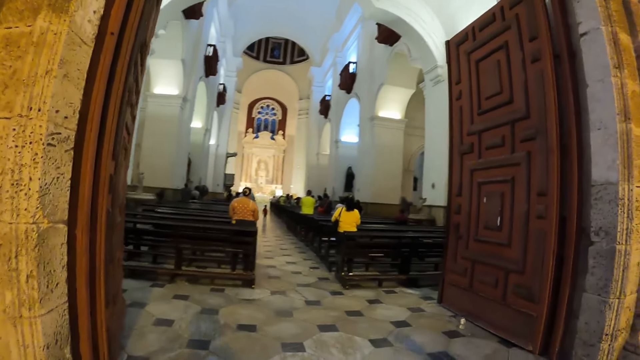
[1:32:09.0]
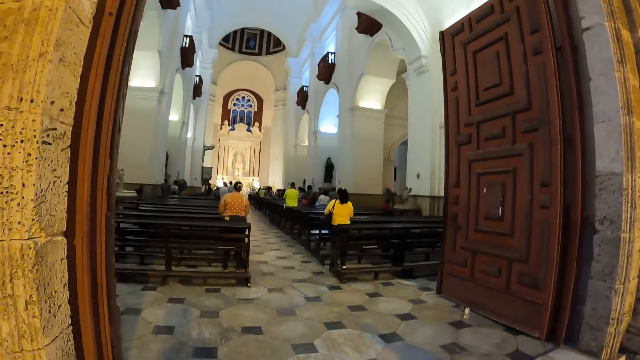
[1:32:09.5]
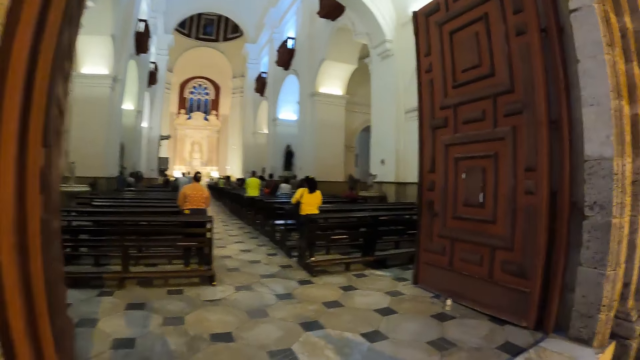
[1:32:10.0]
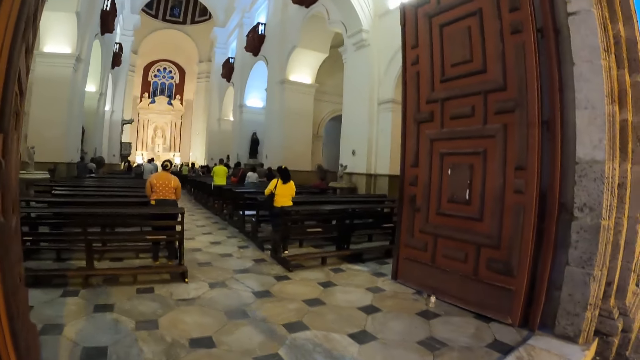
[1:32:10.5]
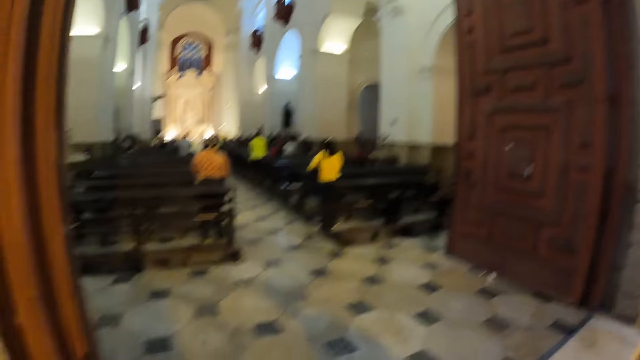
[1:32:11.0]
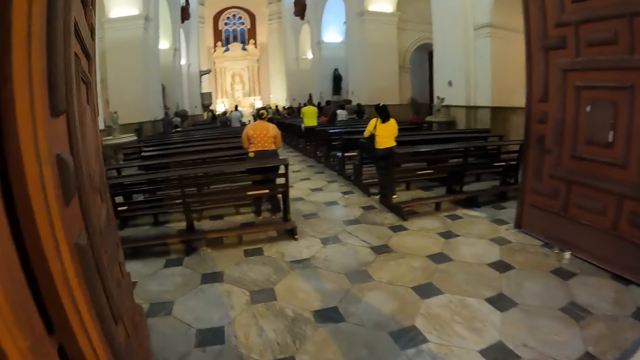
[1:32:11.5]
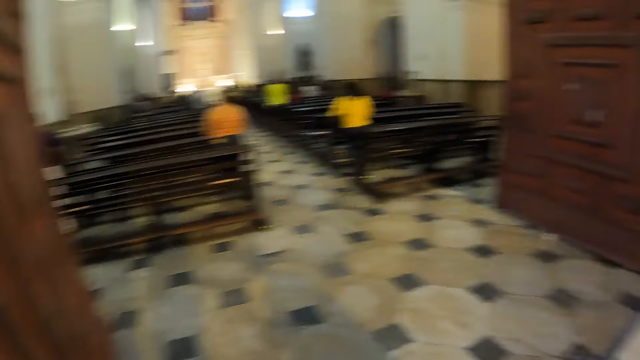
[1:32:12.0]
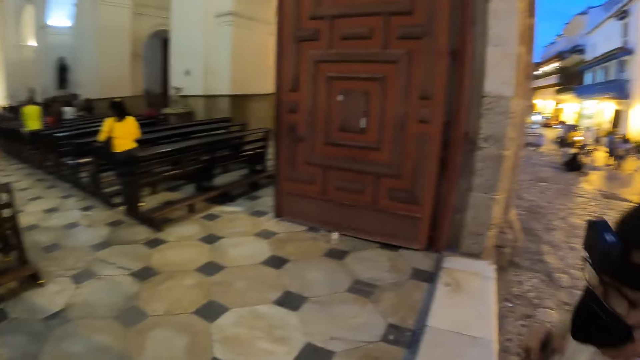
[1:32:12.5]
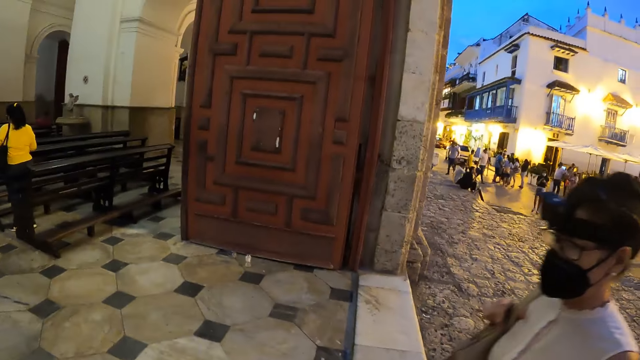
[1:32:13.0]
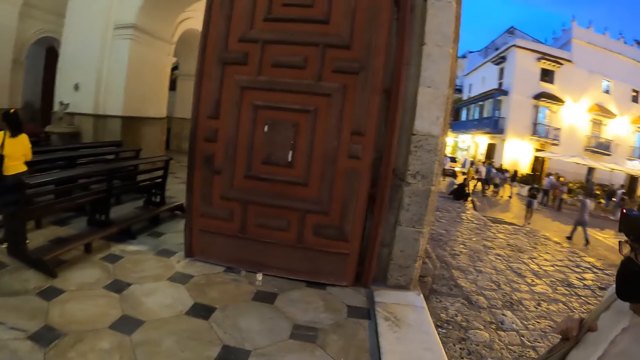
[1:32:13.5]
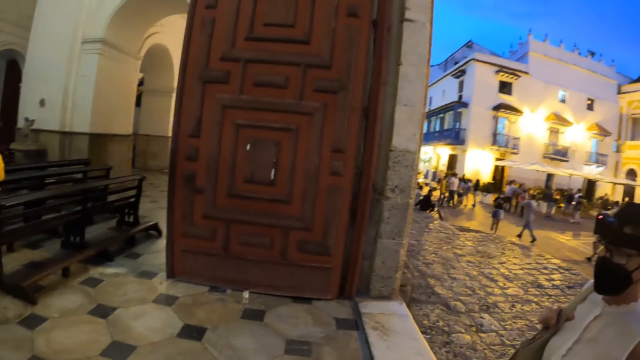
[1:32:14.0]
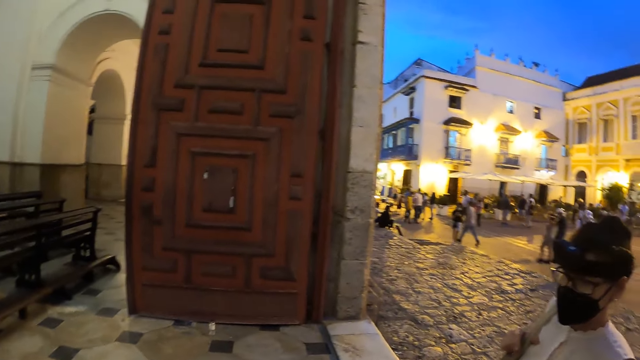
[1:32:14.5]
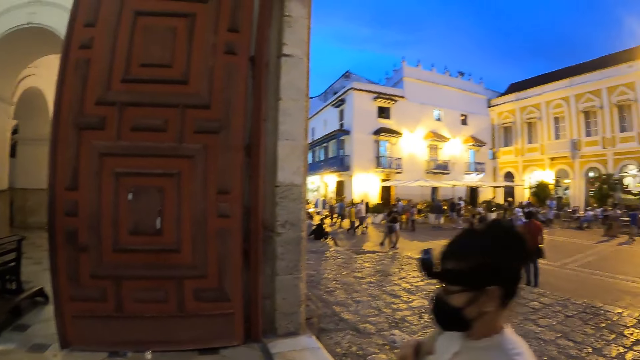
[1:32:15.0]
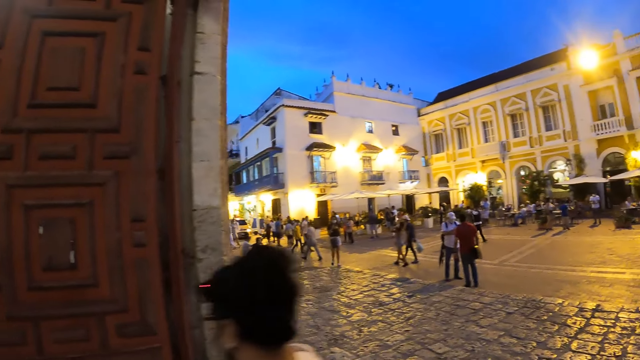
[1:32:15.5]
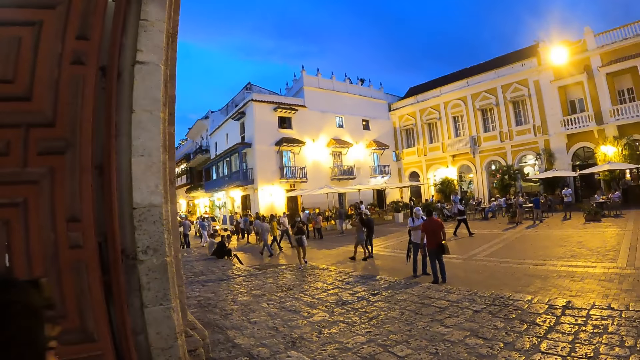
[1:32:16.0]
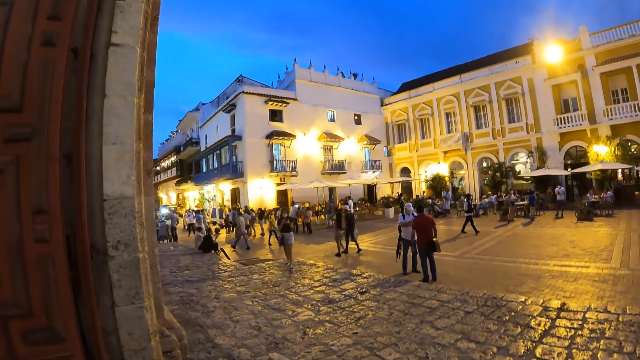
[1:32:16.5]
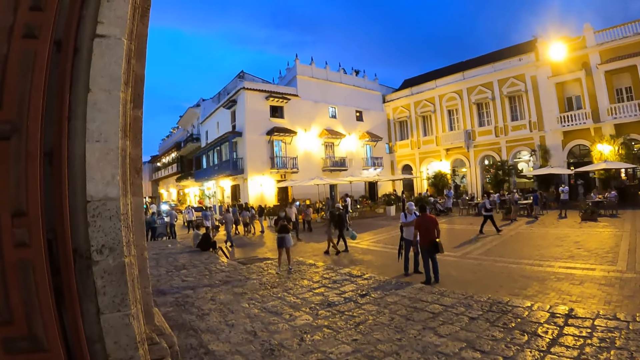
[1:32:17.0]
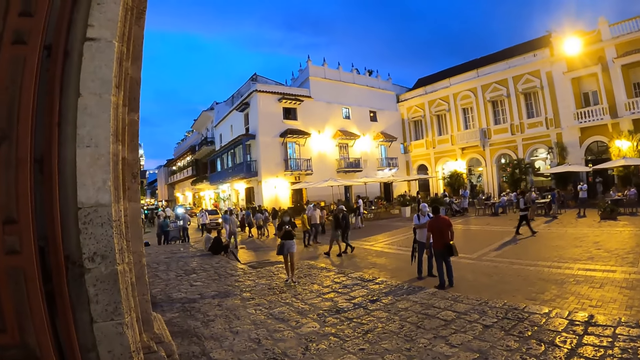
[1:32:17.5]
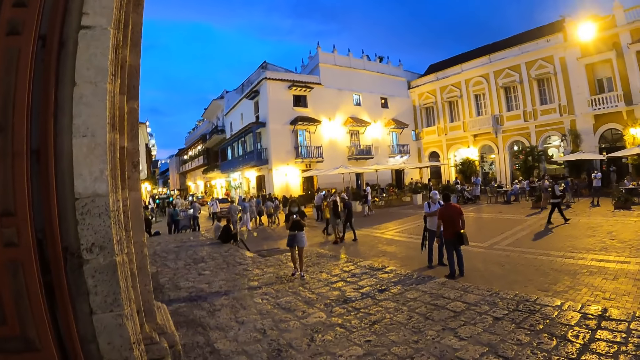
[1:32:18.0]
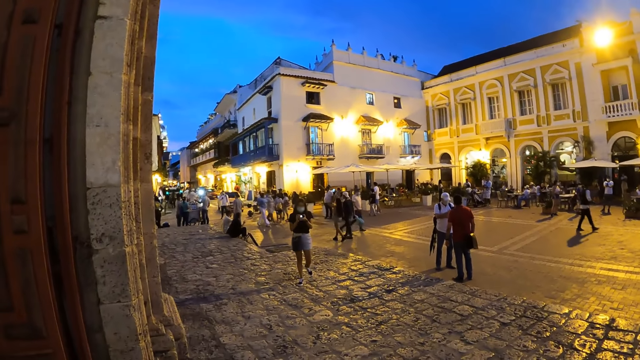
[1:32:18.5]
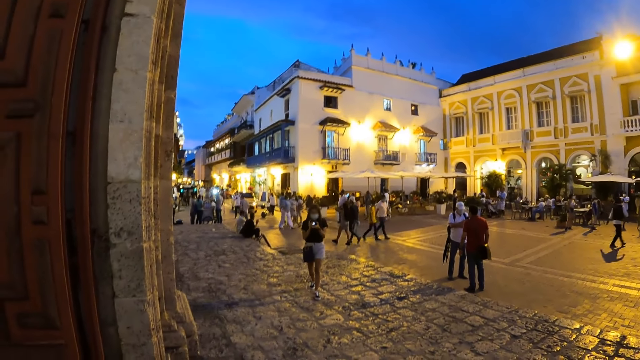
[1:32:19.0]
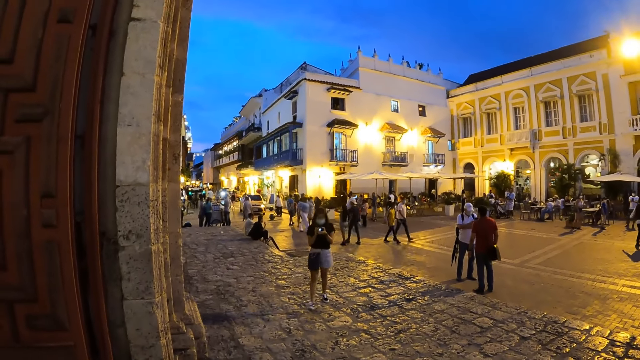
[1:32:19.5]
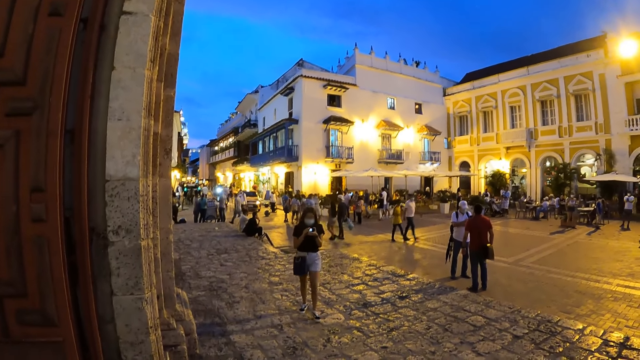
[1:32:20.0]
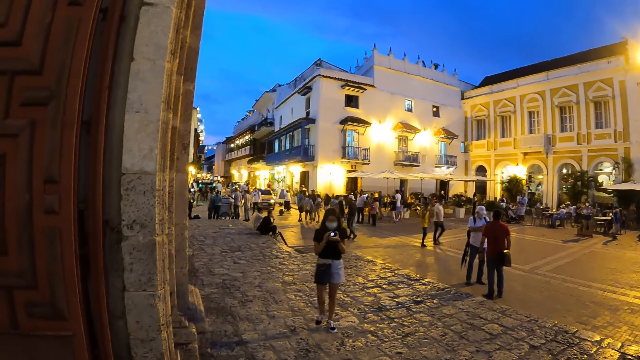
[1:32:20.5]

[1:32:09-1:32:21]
The camera wearer enters a cathedral. They look around. The woman enters the cathedral. The camera wearer exits the cathedral. Another woman puts on a phone's torch in both hands.

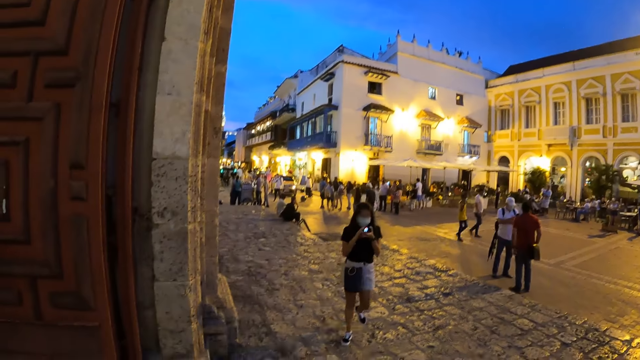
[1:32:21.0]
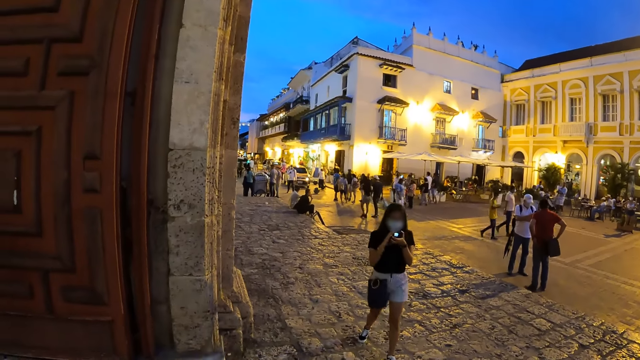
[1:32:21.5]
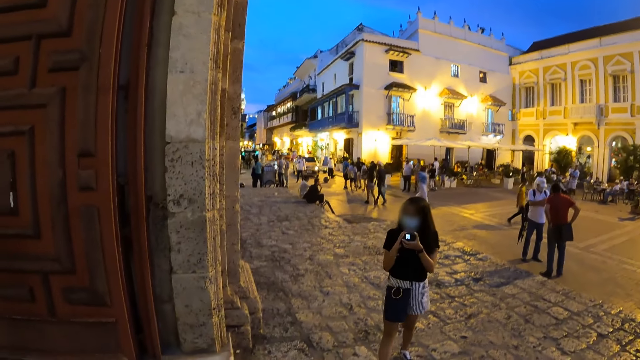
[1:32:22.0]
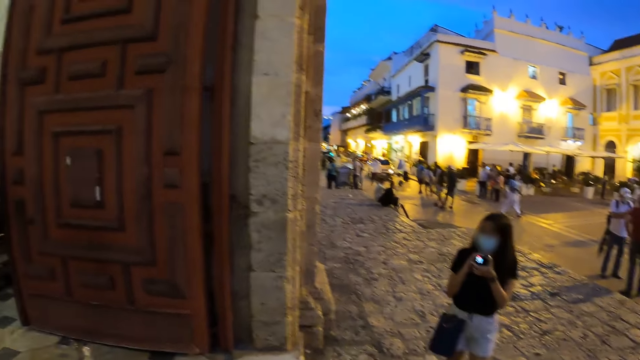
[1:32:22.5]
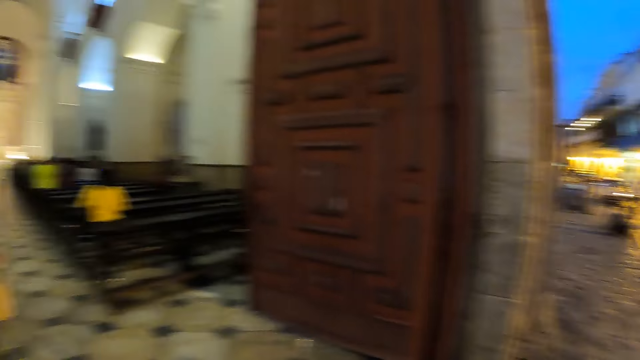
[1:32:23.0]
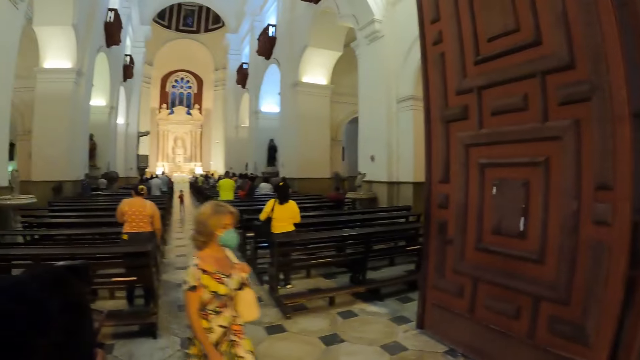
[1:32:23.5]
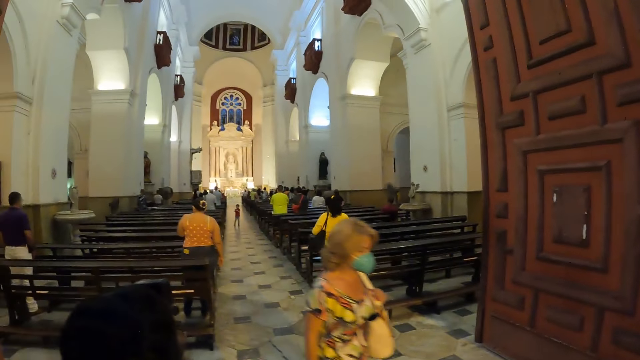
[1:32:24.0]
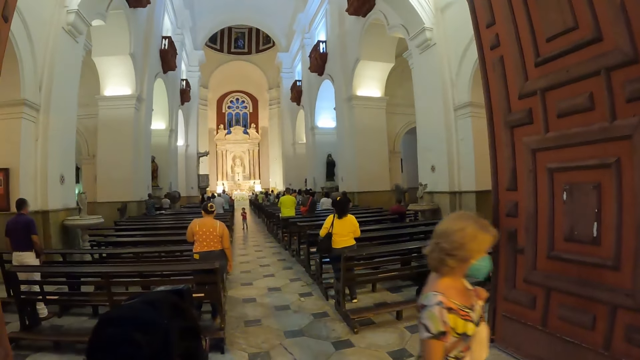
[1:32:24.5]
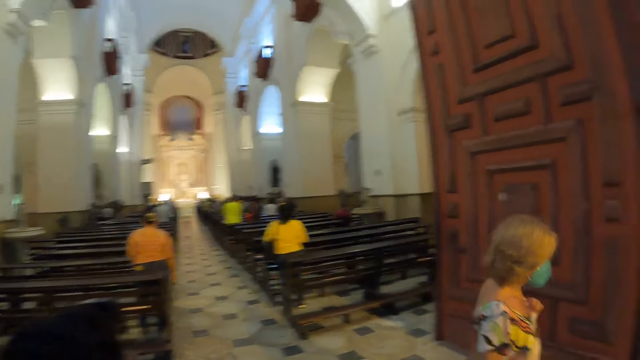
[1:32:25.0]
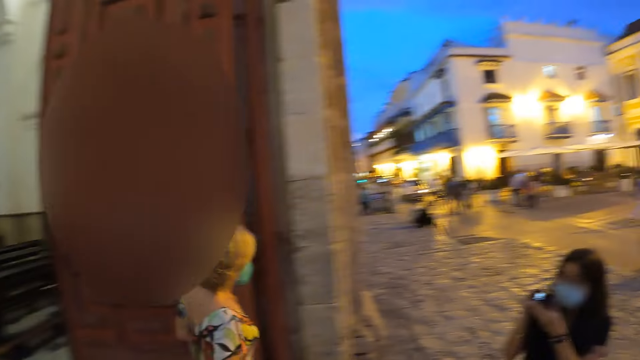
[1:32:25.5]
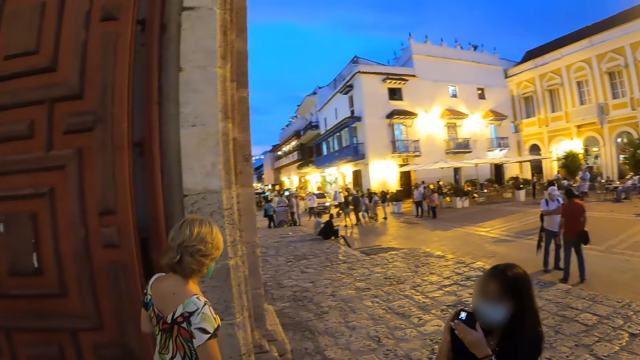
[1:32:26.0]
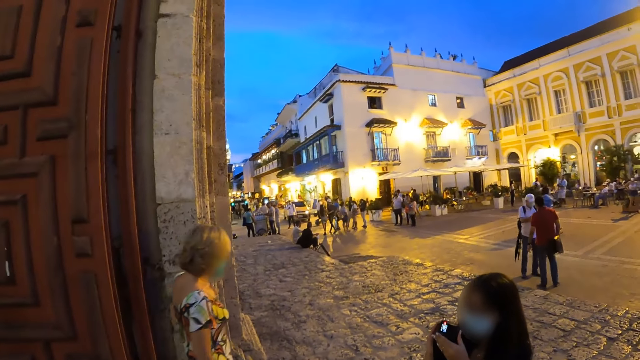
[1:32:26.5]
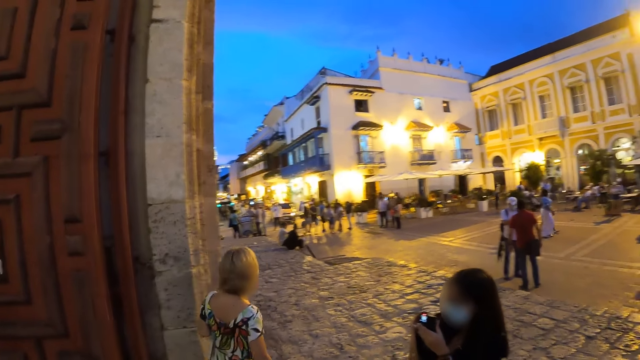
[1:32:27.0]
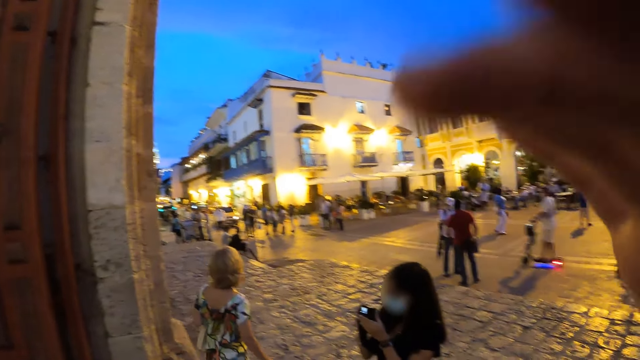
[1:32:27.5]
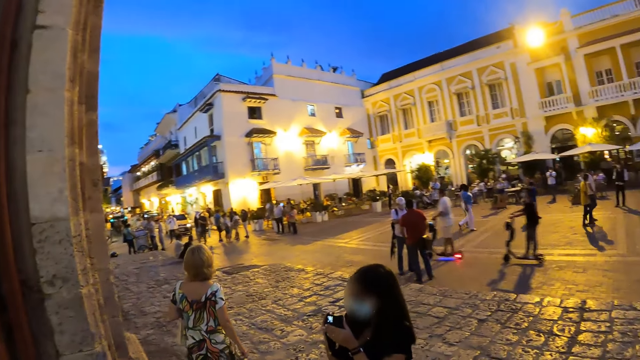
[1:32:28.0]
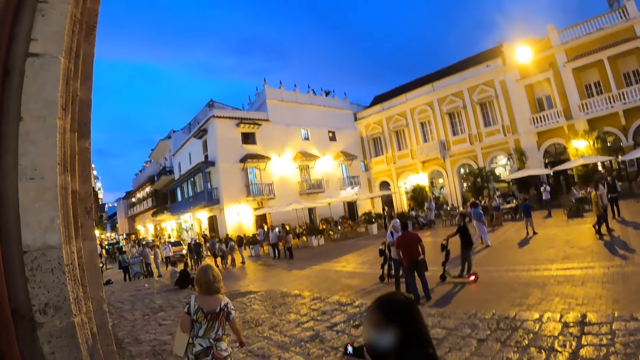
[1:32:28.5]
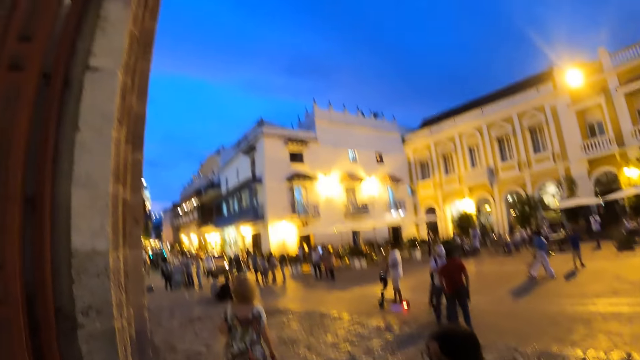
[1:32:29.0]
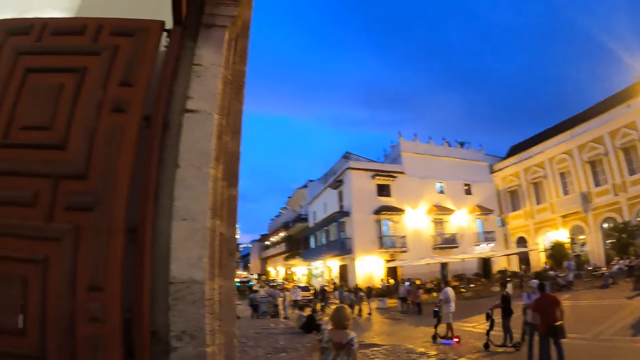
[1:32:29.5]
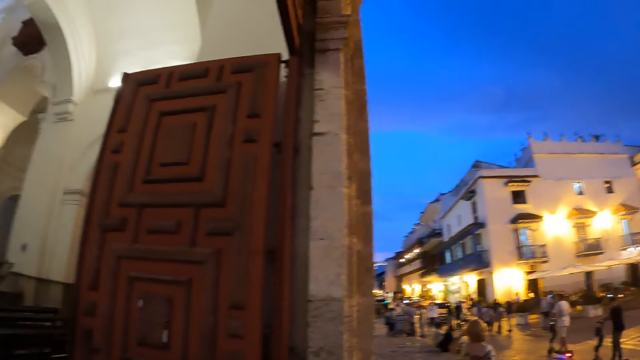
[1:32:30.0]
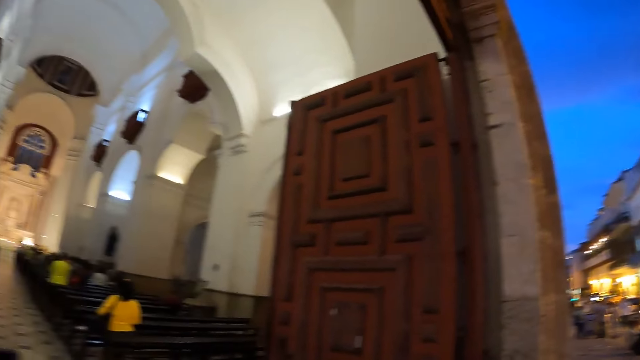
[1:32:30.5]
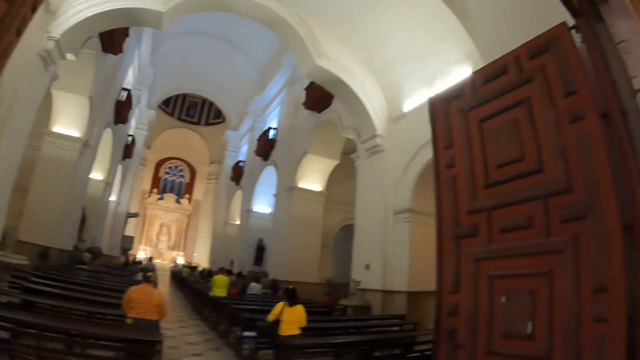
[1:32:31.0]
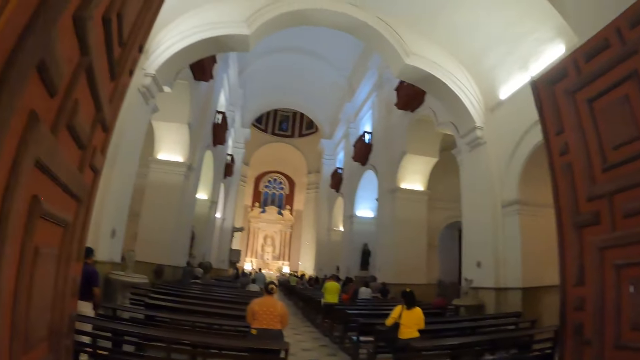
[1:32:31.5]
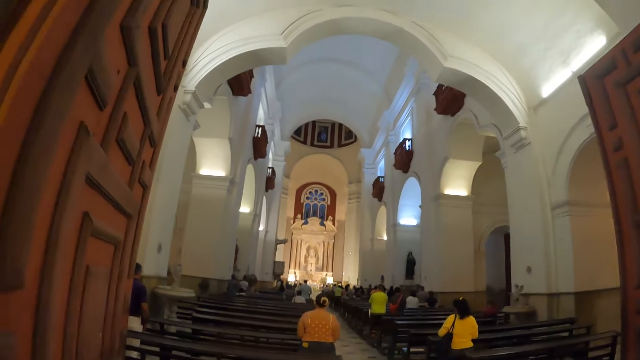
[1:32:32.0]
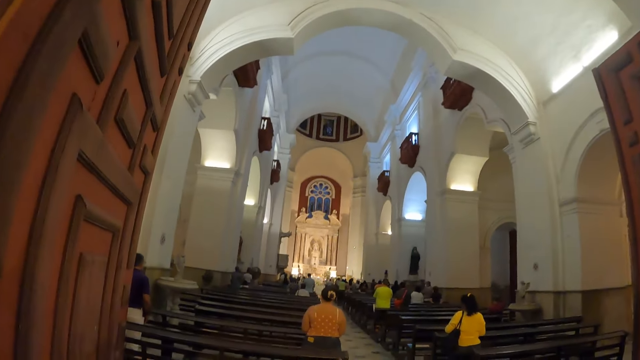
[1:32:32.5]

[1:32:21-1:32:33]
The camera wearer waves his right hand.
